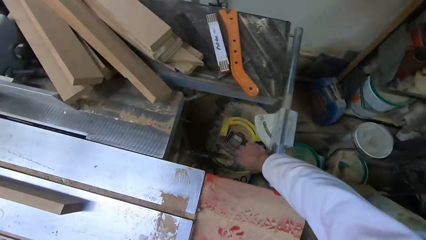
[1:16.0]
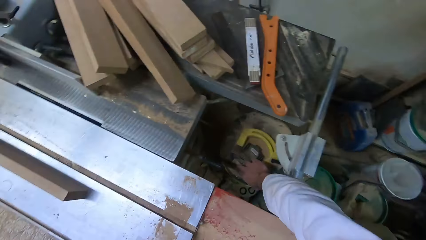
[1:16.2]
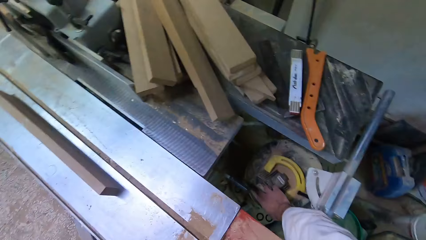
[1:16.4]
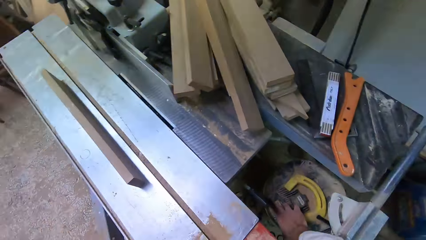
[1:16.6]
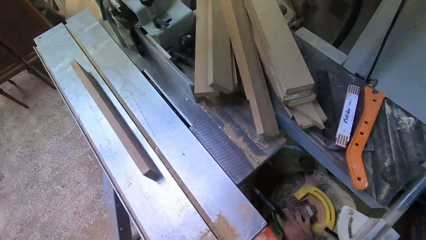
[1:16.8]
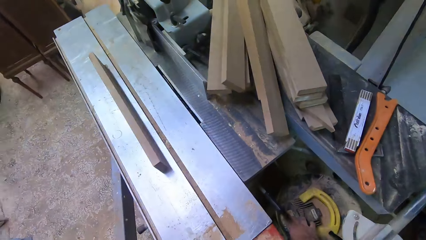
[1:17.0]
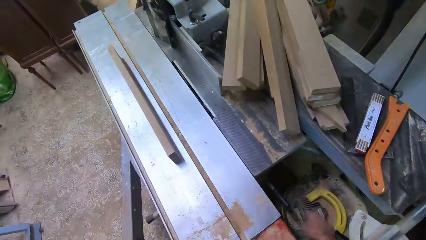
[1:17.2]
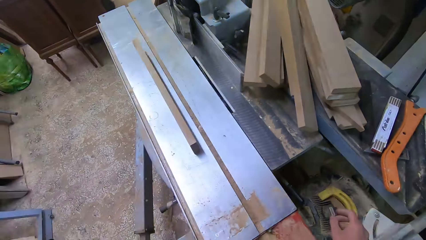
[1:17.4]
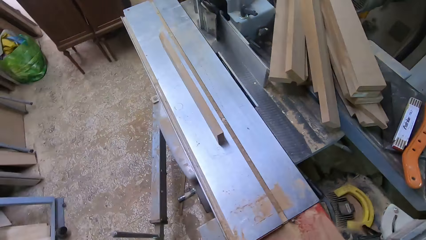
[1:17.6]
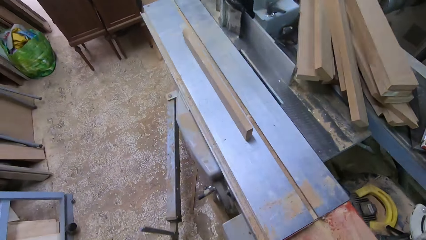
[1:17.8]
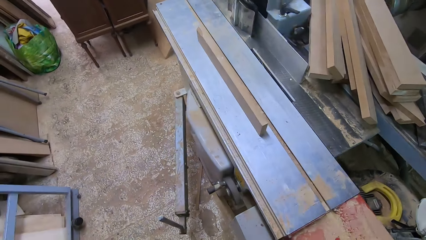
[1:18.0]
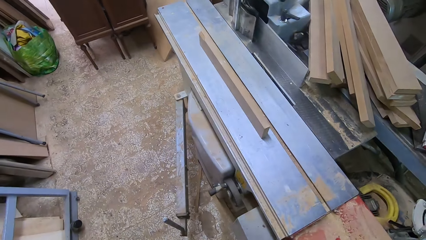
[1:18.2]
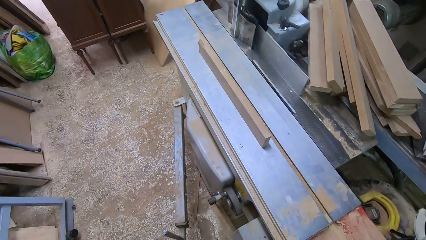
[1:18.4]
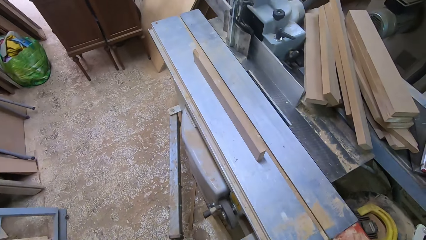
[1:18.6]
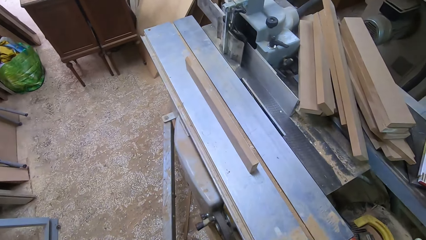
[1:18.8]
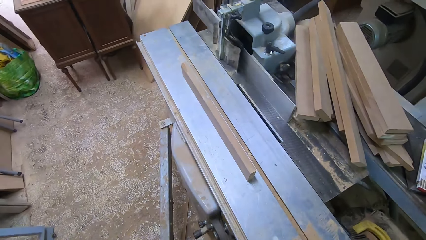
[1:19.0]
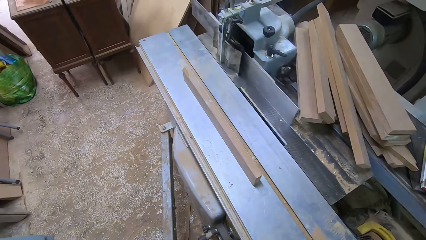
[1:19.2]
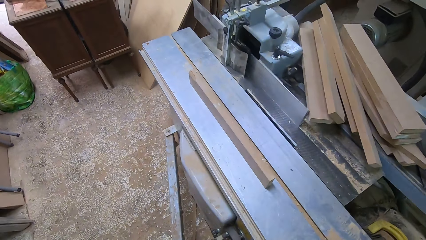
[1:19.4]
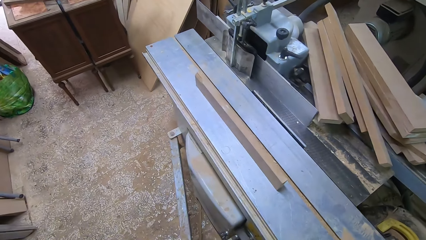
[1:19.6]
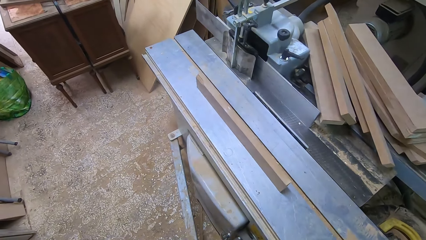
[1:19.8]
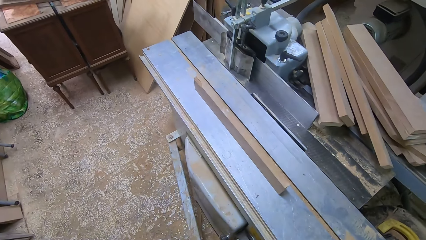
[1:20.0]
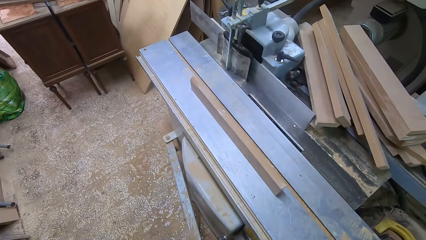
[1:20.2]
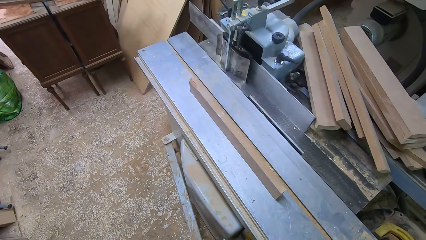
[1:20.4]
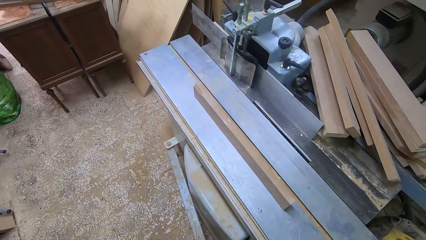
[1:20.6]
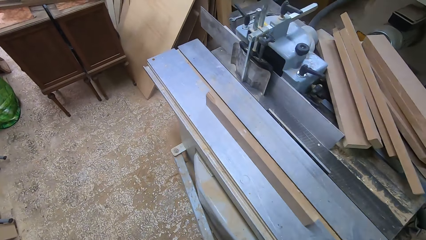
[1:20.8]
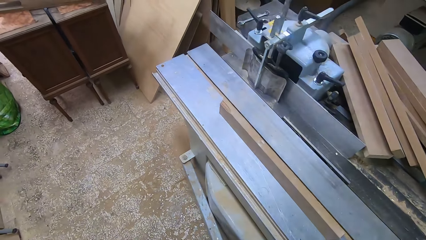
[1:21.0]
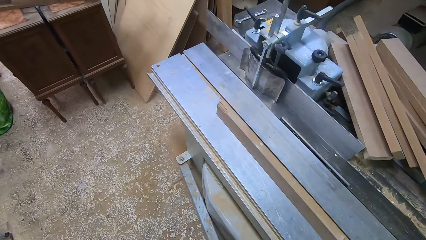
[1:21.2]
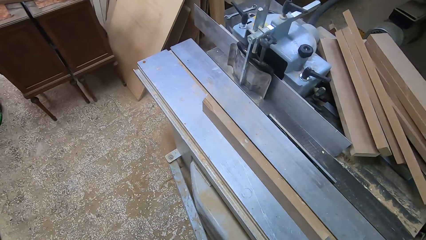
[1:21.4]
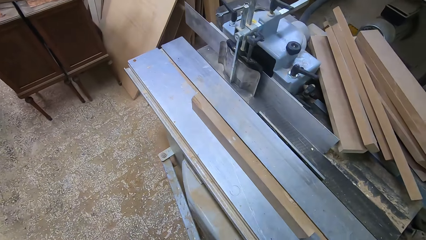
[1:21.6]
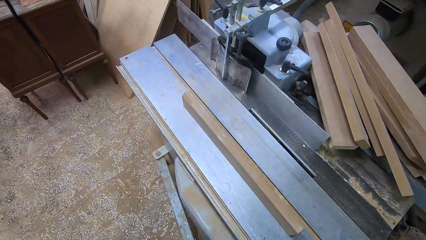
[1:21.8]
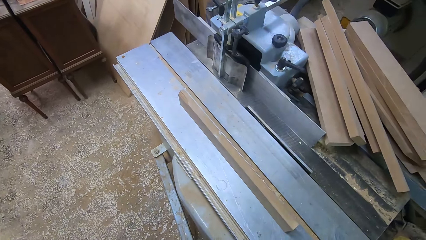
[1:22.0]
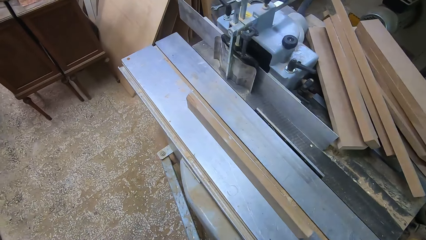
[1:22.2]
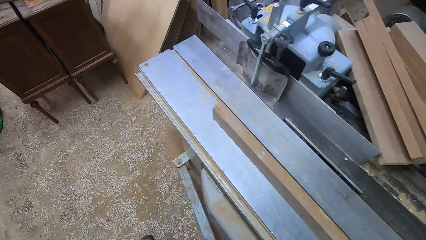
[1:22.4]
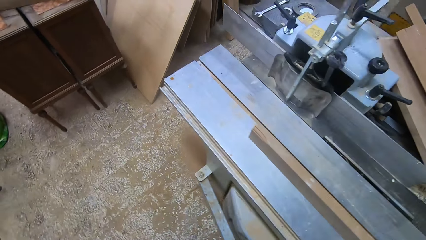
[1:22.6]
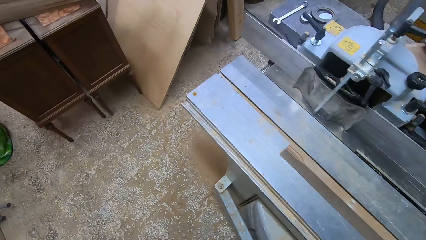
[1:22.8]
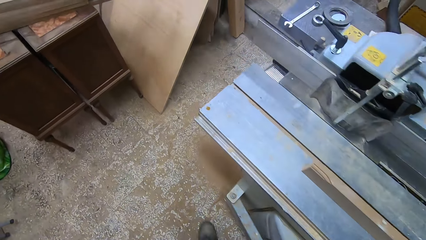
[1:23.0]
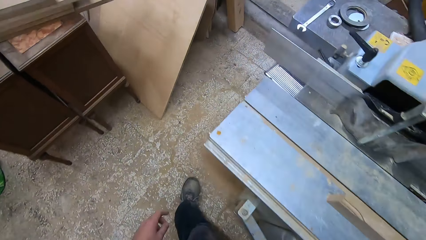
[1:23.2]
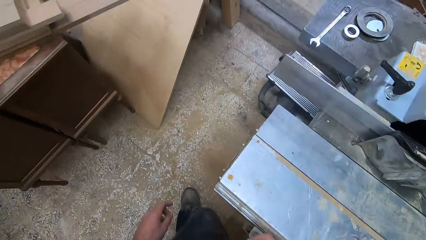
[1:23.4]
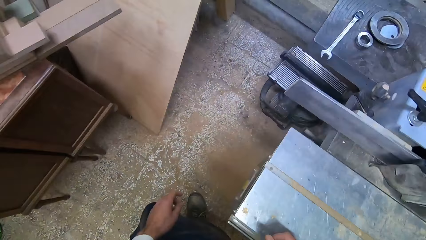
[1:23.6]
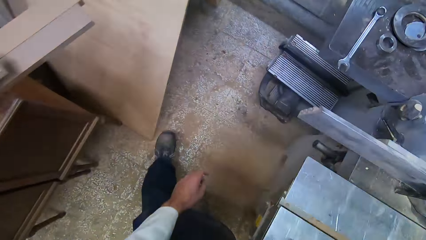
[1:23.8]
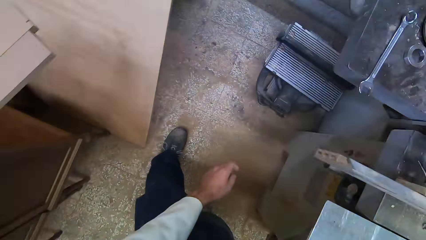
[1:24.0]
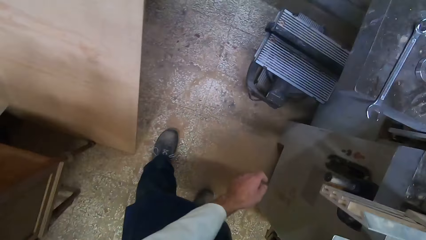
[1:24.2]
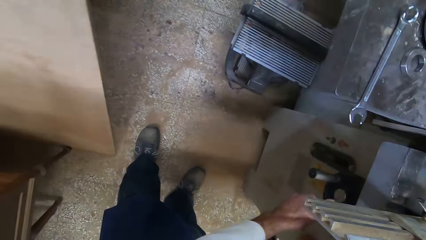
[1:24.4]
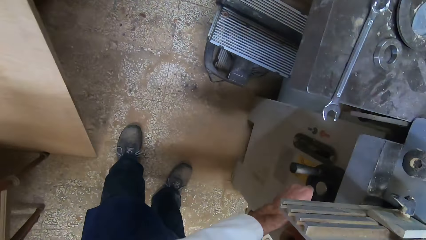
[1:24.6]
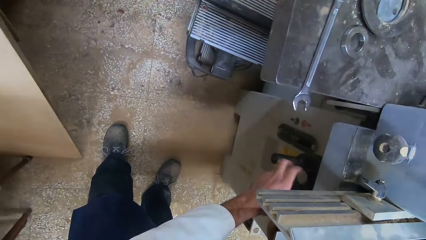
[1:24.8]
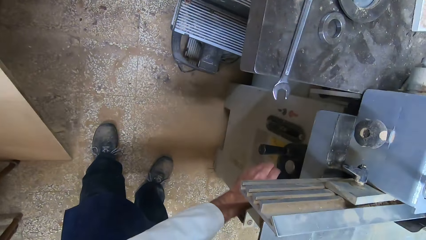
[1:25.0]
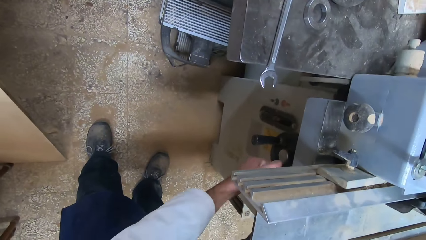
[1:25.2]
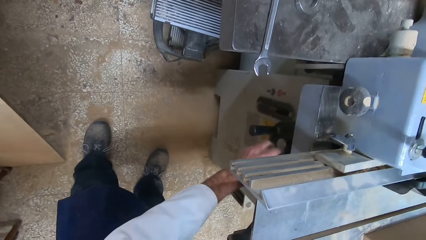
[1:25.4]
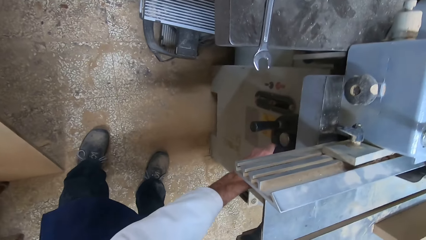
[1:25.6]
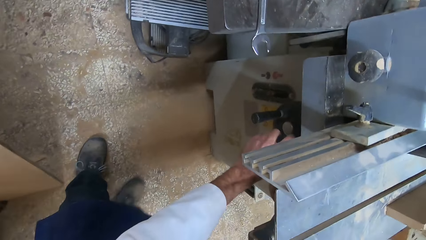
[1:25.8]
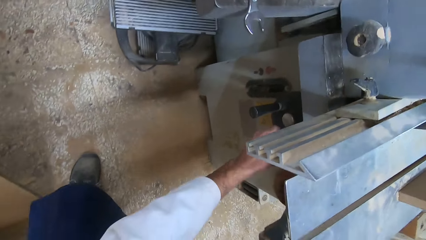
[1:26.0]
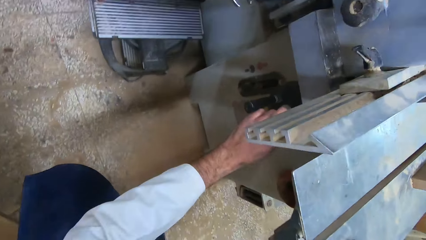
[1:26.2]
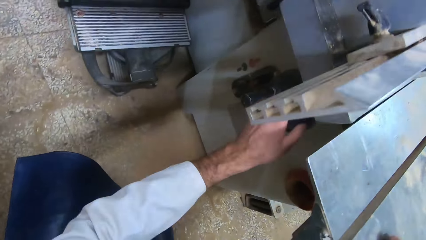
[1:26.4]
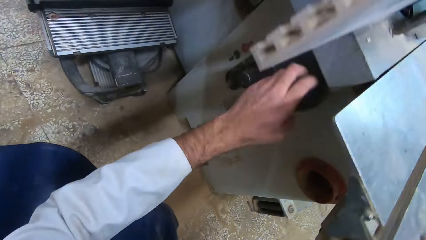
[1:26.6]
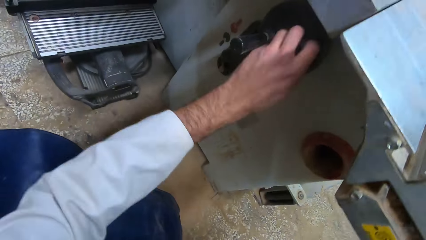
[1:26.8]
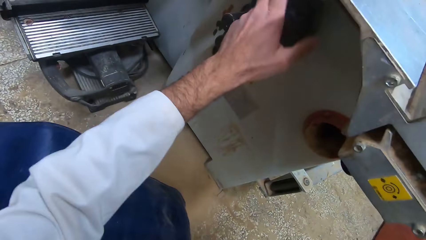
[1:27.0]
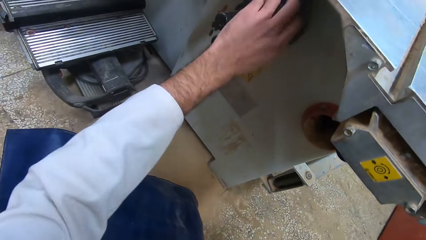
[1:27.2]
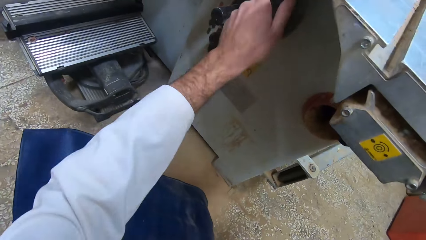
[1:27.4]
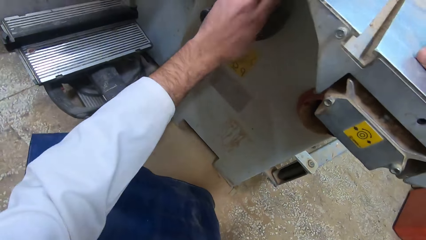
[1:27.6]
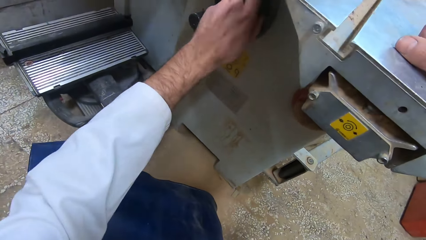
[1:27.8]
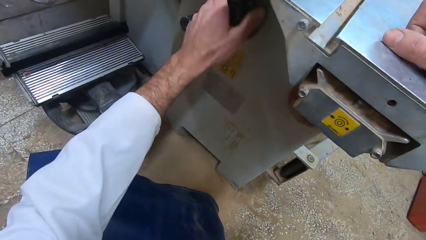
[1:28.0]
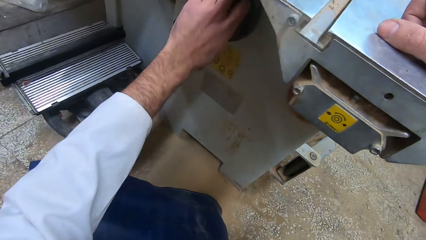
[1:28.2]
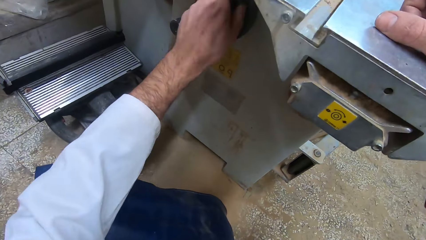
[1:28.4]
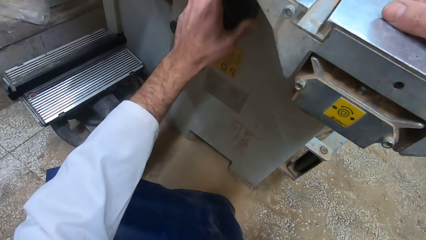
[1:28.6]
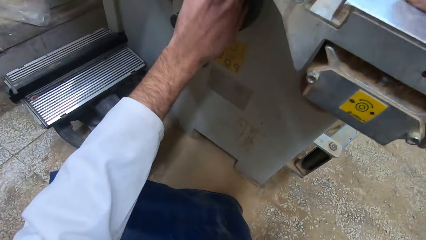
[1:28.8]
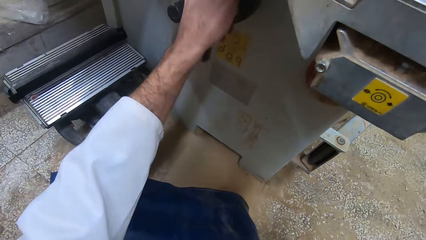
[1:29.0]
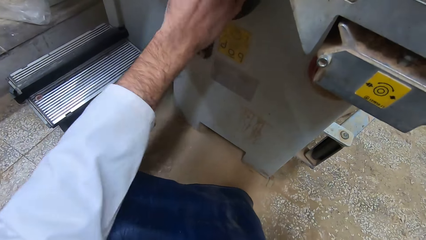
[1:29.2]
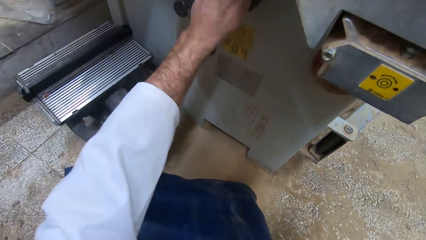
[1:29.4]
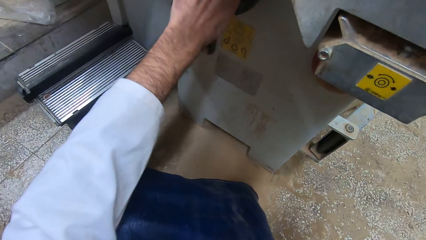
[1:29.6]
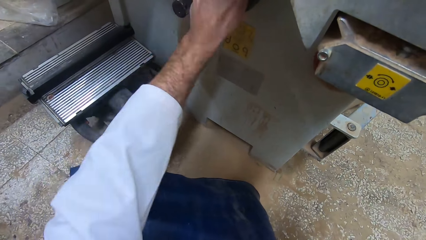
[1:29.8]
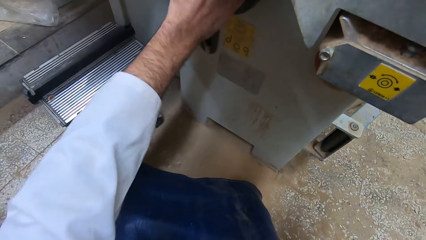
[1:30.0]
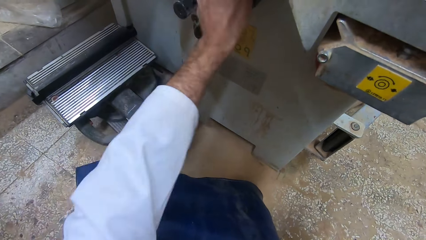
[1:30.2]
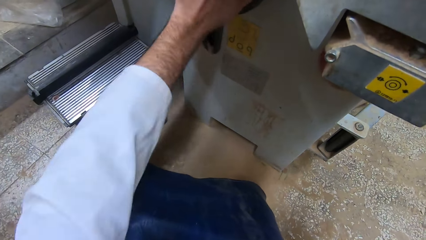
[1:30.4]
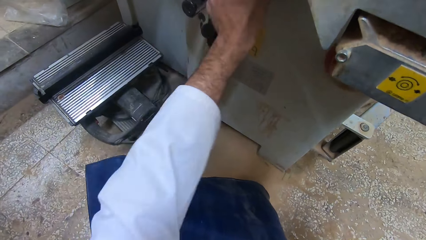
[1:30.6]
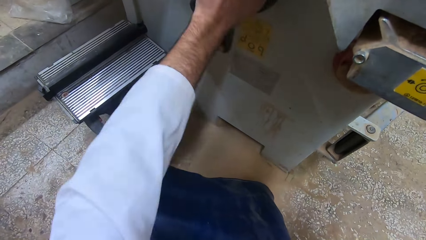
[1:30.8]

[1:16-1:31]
The camera wearer switches on the machine. They loosen something on the side of the table saw. They tighten the knob.
